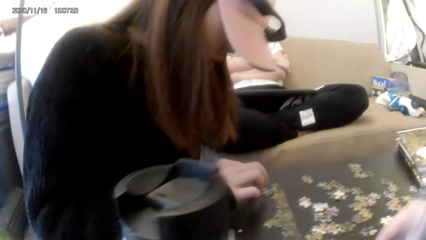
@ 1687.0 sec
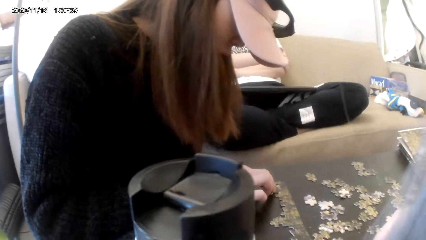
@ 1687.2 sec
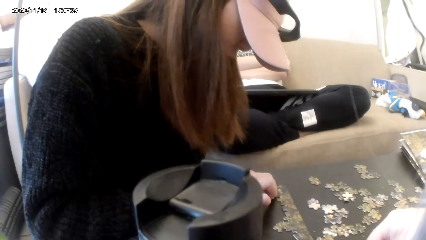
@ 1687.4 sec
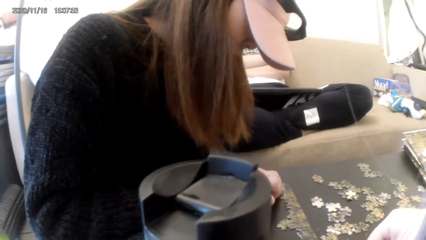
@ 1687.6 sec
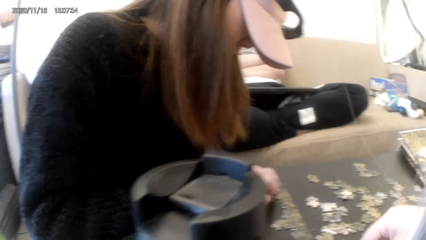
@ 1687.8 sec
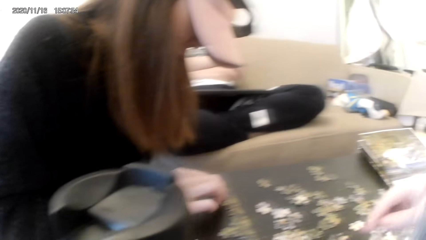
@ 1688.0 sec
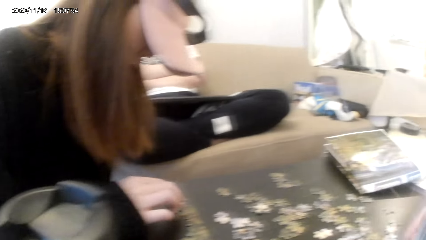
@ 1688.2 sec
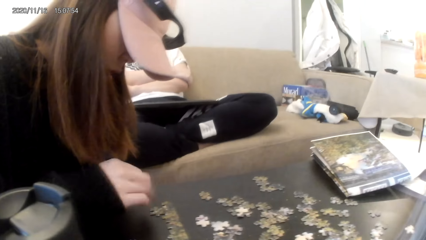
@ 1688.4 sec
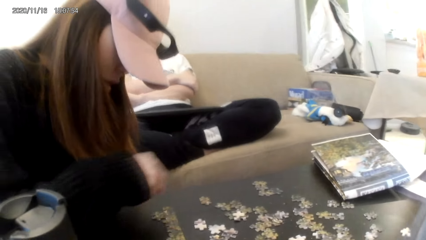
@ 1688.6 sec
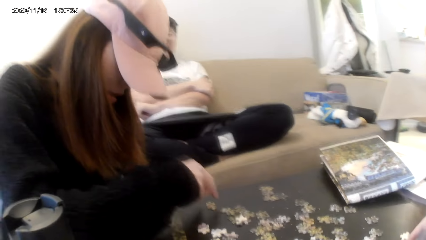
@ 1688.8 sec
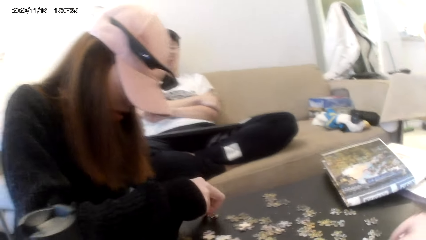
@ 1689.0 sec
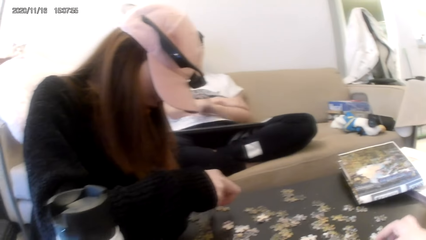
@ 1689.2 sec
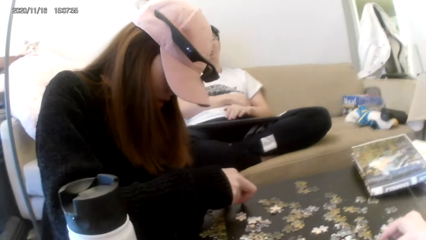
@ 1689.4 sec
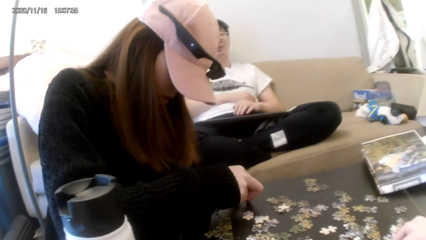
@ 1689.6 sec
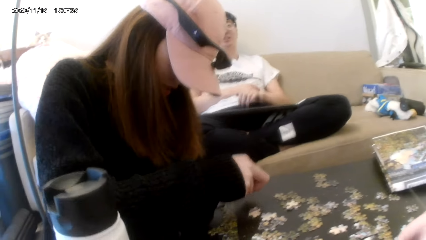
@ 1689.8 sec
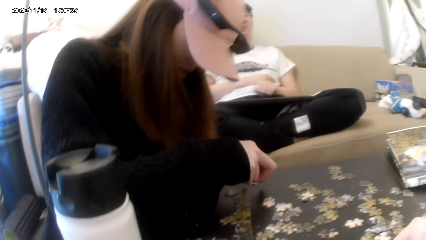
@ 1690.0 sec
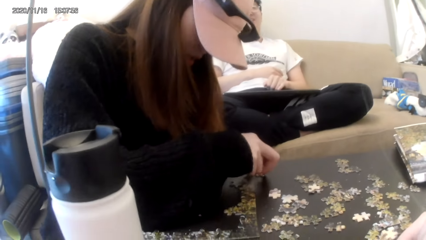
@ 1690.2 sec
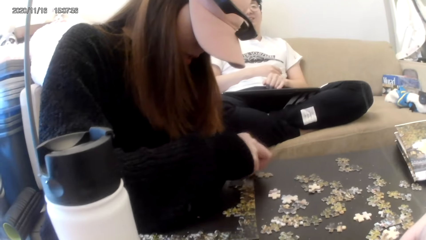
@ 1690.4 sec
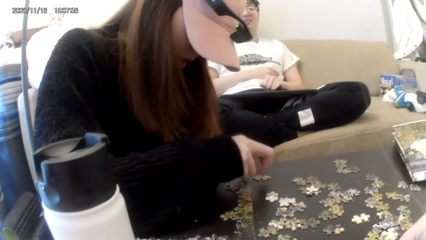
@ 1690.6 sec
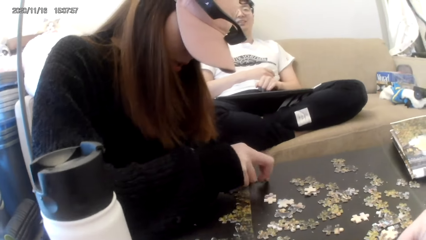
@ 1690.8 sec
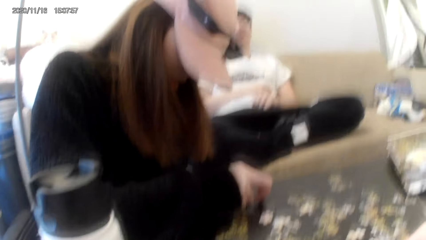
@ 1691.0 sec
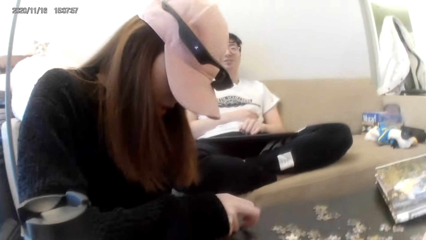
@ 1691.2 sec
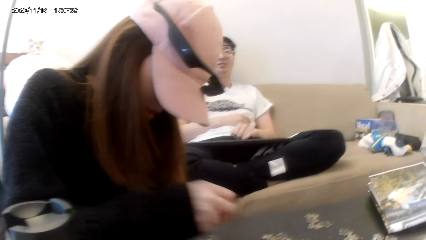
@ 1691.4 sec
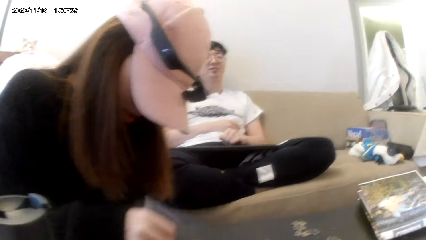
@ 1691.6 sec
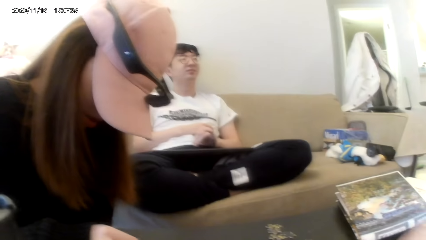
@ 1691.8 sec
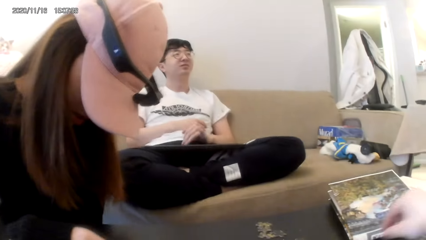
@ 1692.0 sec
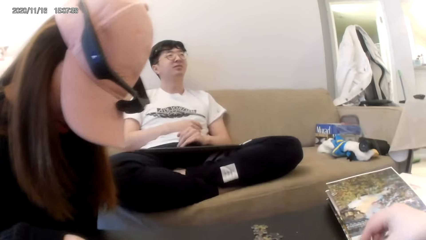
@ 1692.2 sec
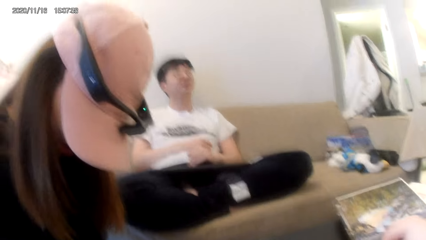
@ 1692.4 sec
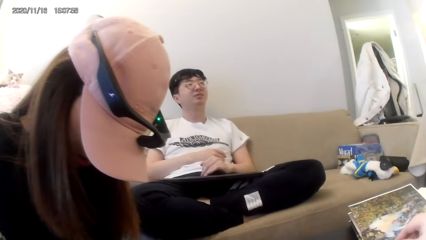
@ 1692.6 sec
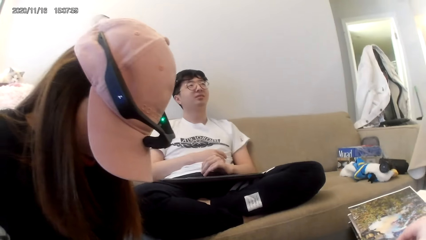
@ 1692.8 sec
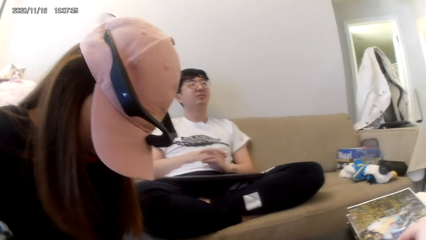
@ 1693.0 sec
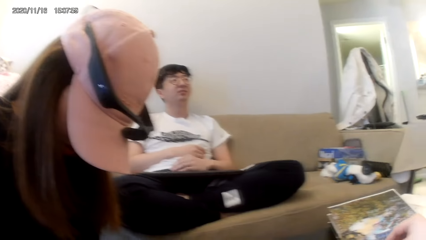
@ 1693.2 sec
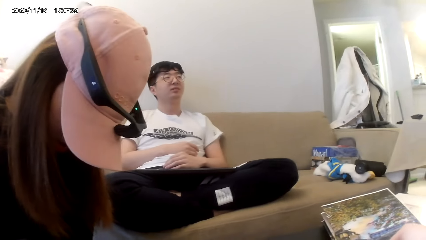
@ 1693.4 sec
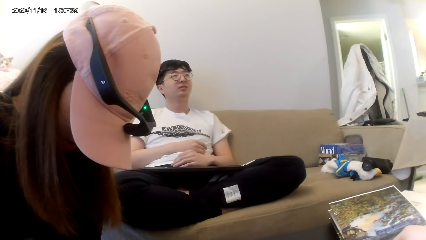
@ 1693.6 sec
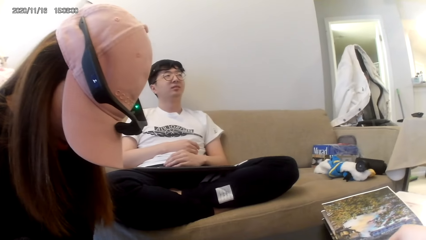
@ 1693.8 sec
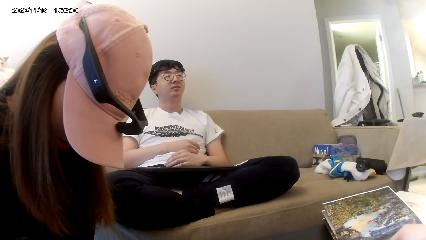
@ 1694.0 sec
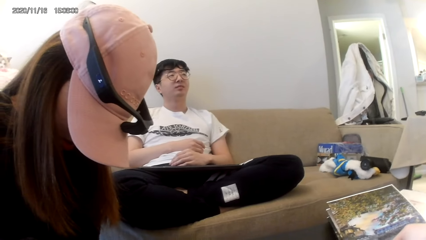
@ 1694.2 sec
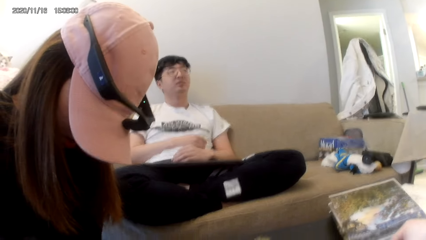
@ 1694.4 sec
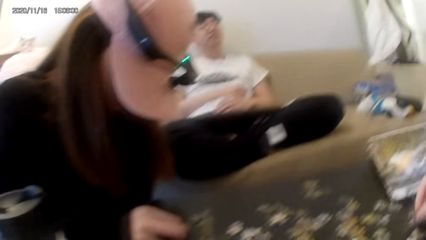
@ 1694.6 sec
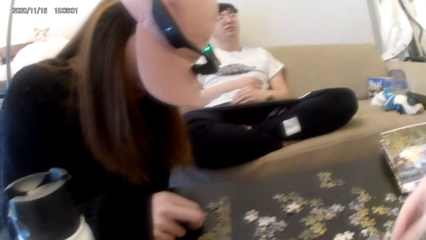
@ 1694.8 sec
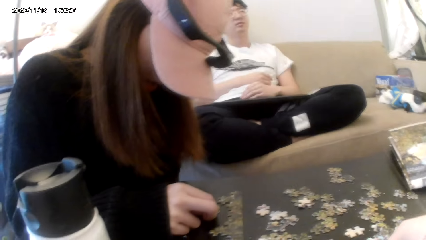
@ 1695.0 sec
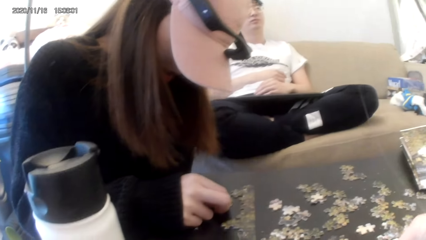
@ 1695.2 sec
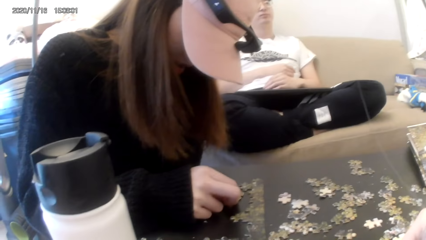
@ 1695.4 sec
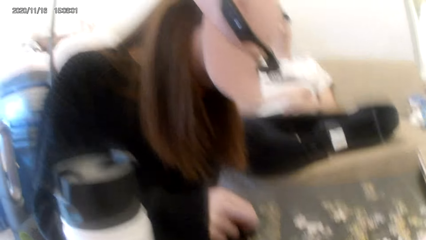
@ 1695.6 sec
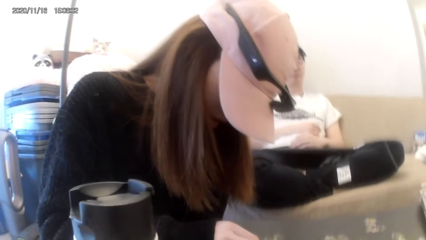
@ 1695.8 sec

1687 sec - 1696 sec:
A man scrolls the keyboard.

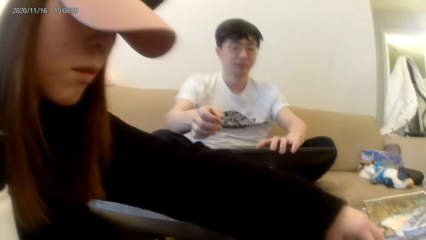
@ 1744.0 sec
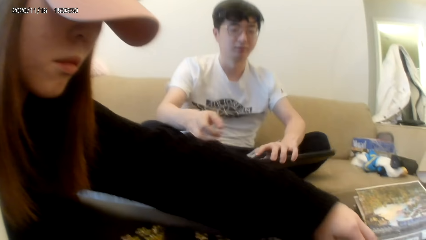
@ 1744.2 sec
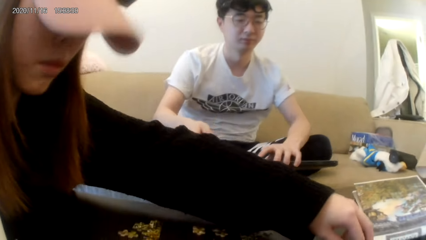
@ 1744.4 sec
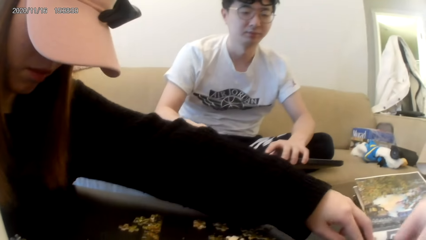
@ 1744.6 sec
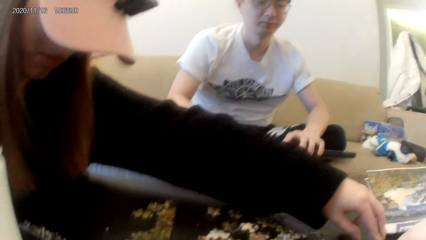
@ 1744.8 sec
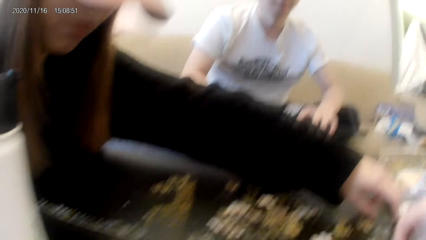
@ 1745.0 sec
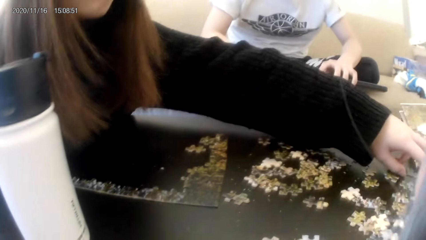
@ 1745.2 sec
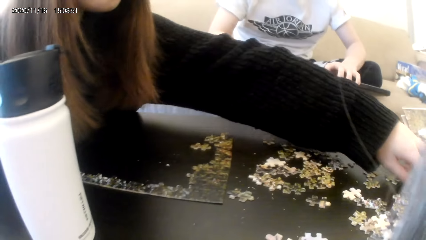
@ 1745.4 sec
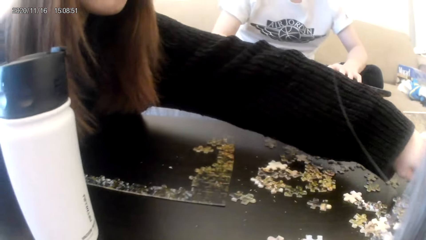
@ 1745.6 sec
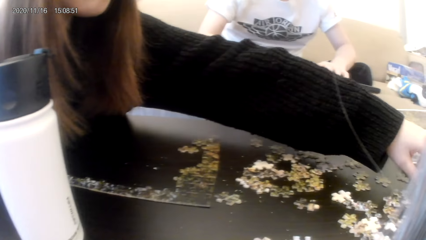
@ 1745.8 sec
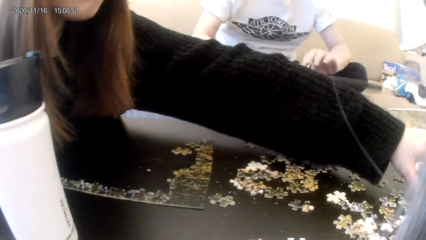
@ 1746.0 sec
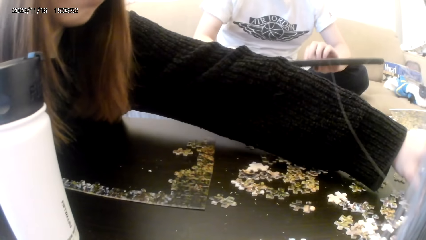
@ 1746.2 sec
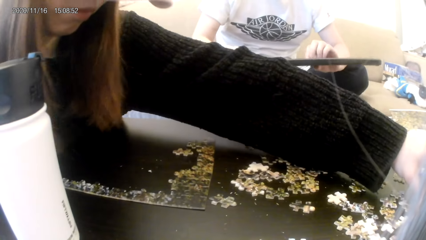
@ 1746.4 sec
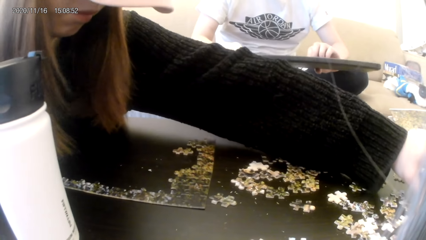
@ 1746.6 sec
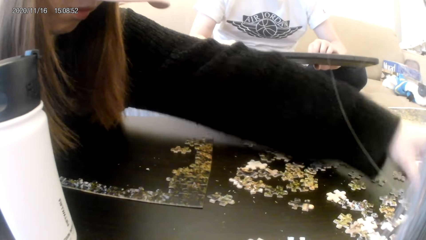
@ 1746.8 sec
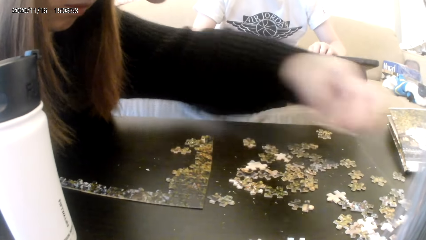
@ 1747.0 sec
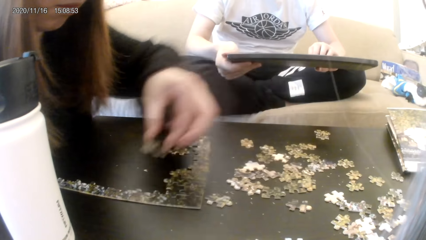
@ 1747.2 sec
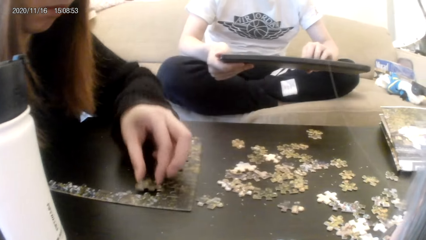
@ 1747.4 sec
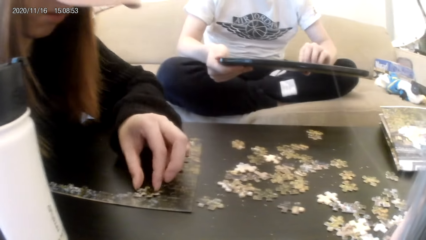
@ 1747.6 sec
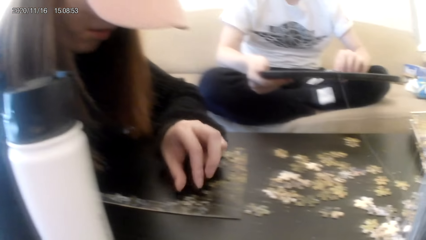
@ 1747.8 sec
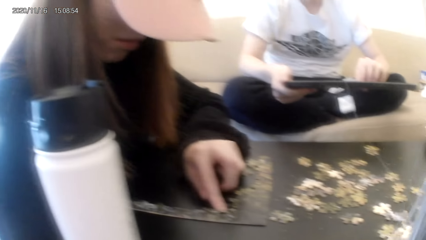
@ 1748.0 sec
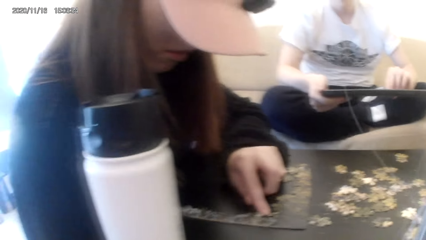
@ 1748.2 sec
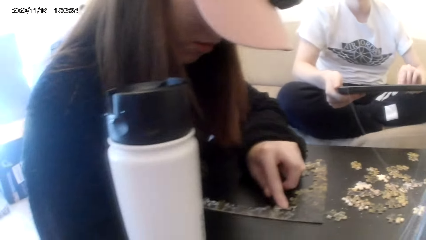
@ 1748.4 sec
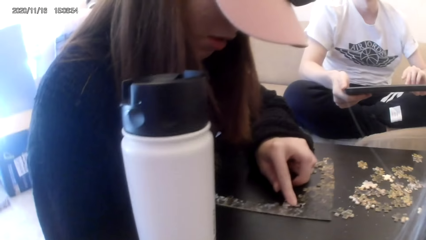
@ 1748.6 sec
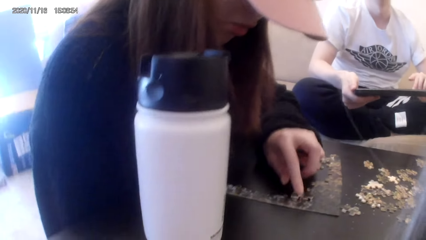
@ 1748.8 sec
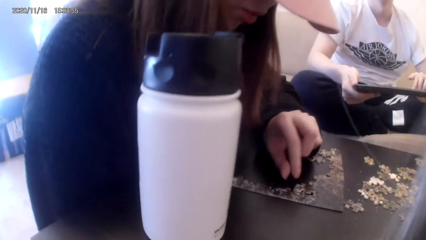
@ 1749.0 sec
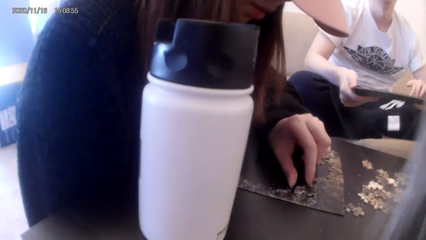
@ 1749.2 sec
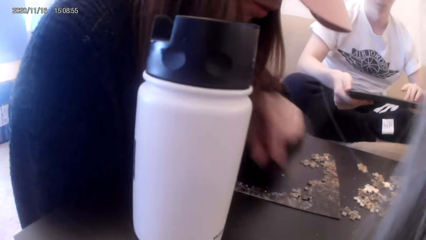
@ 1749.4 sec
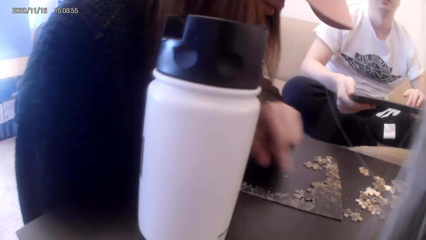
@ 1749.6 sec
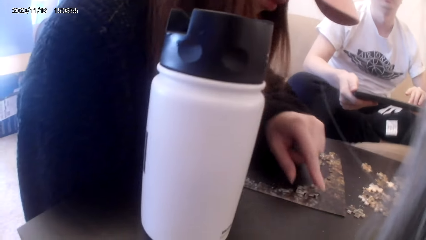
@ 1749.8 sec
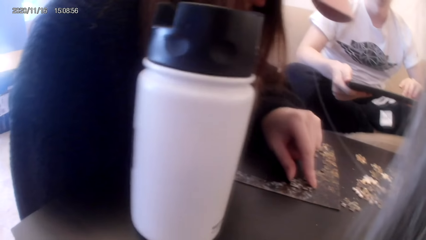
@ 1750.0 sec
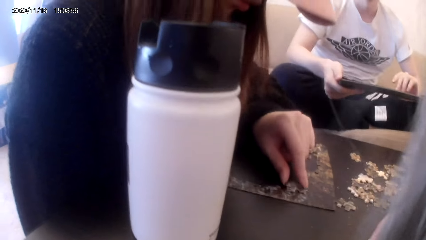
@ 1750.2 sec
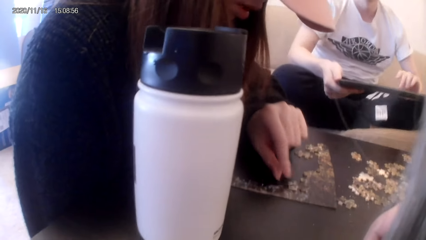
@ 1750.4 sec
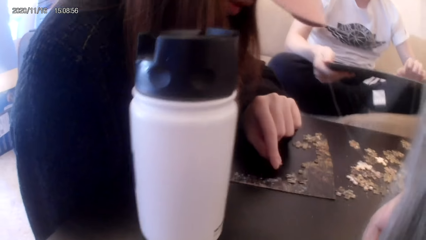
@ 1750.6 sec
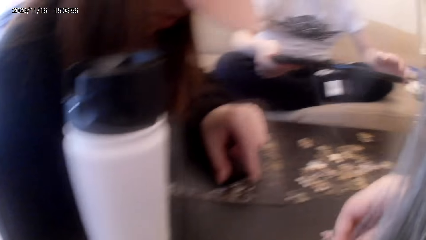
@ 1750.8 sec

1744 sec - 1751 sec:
A man leans forward and scrolls the keyboard.
